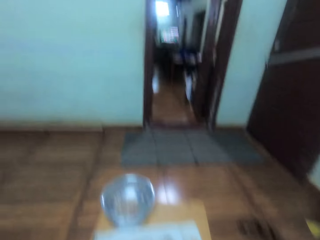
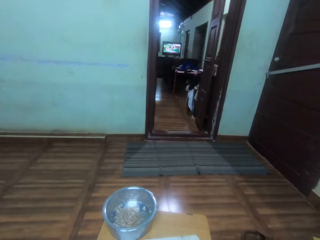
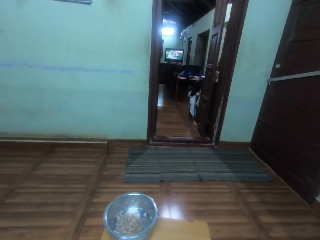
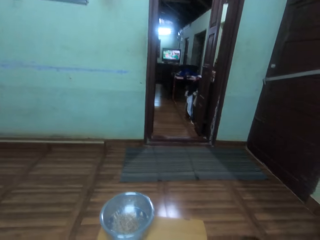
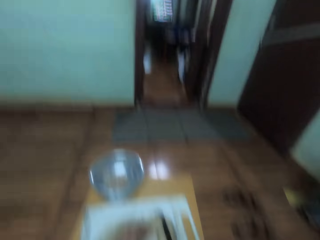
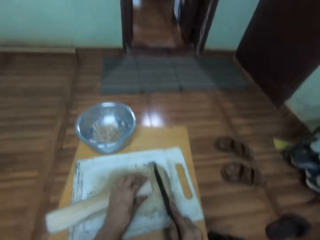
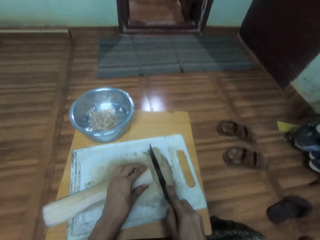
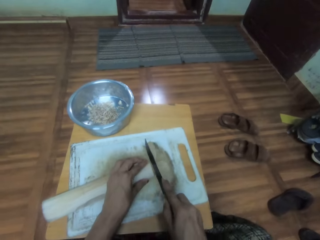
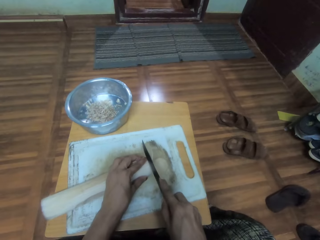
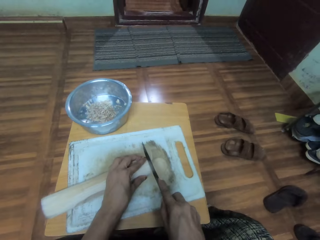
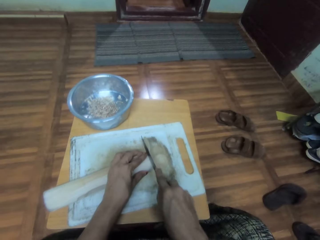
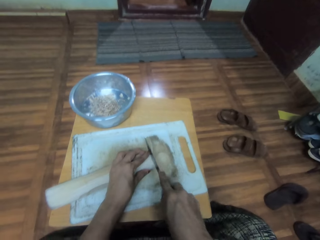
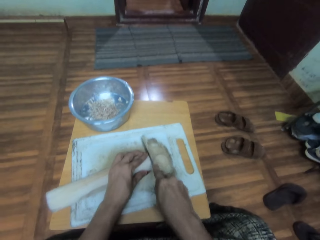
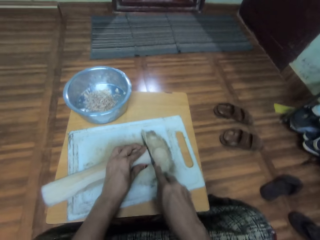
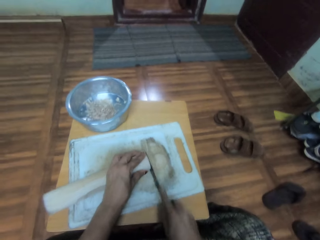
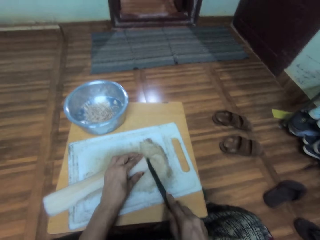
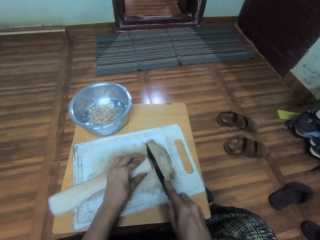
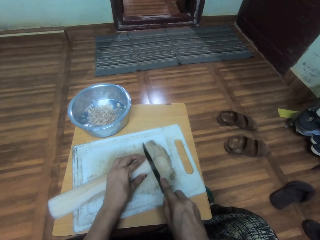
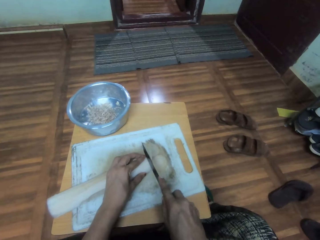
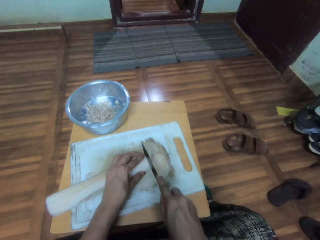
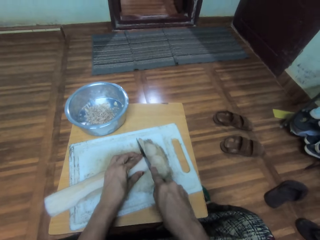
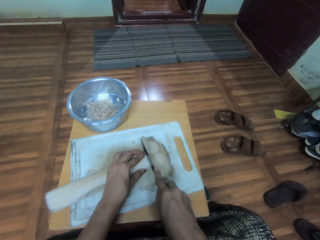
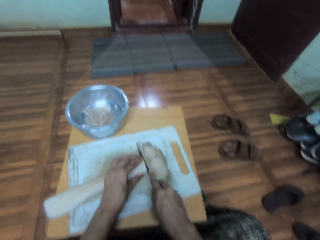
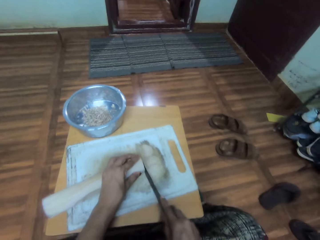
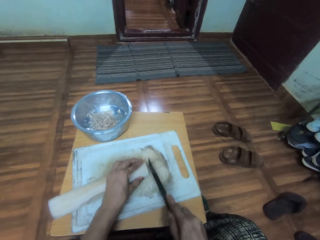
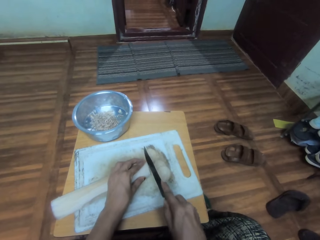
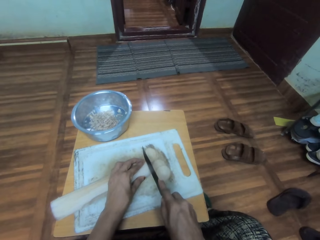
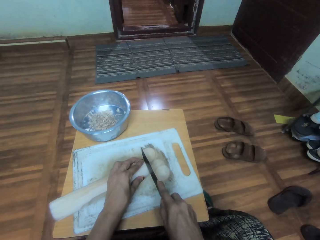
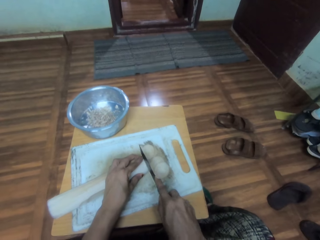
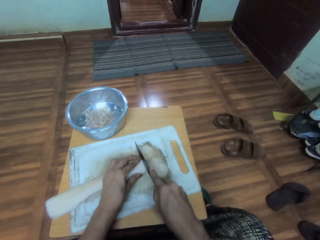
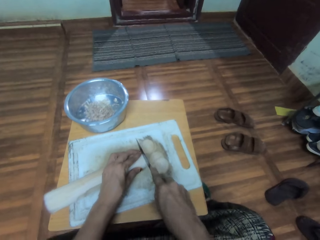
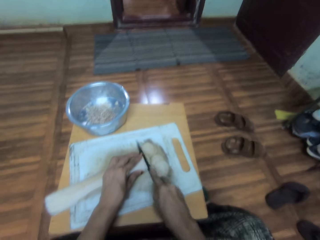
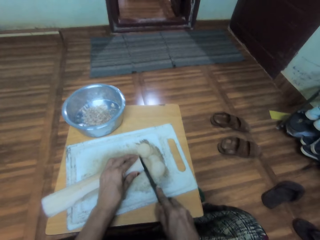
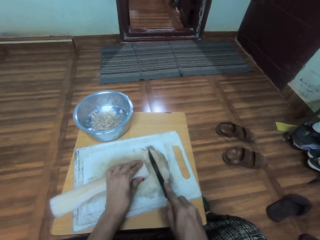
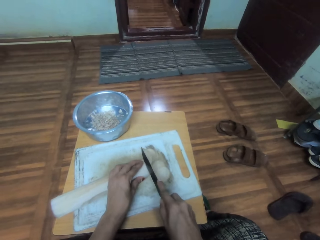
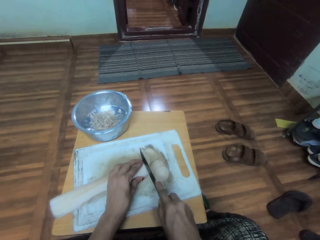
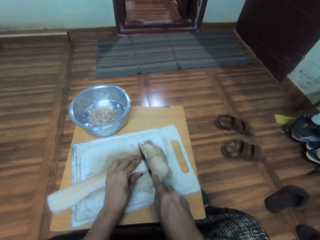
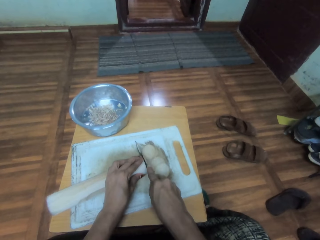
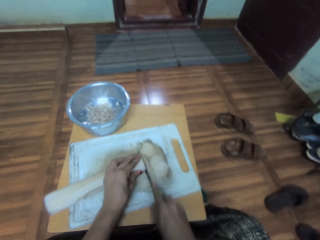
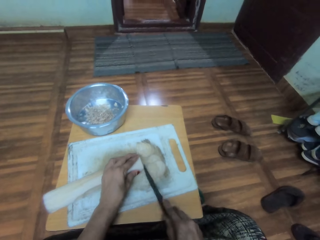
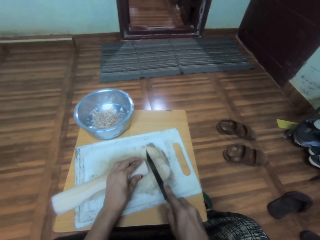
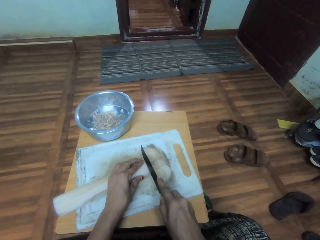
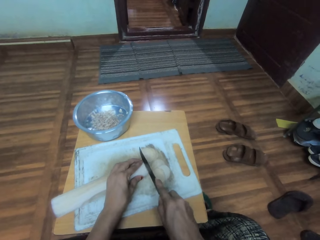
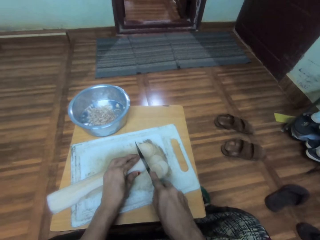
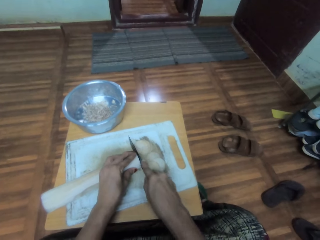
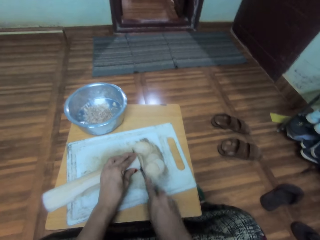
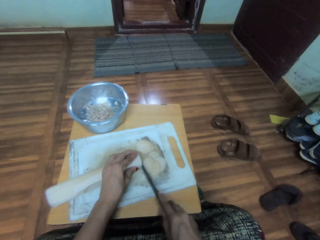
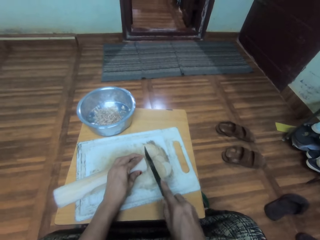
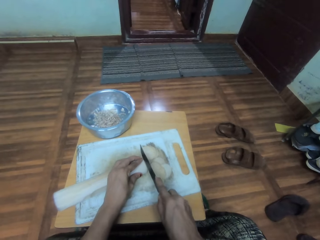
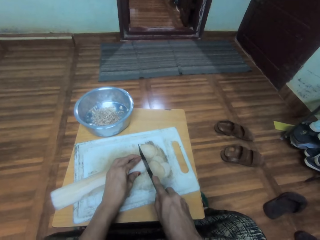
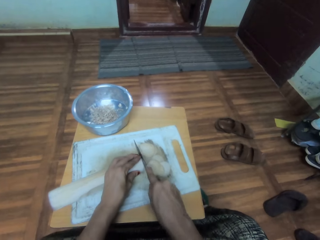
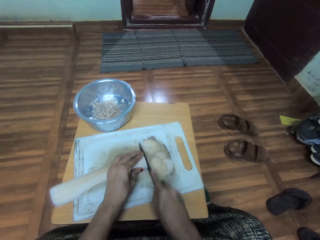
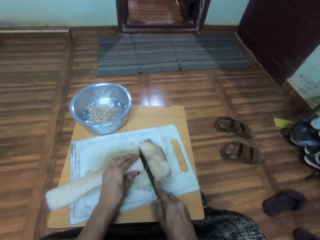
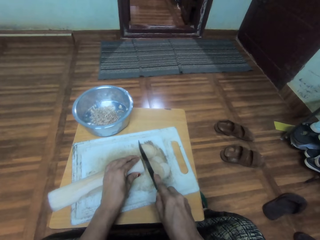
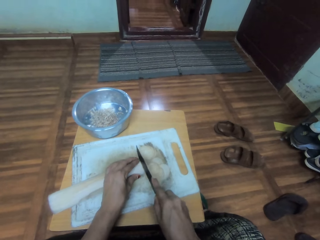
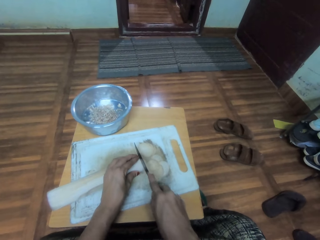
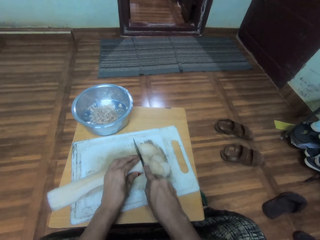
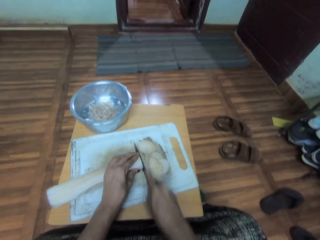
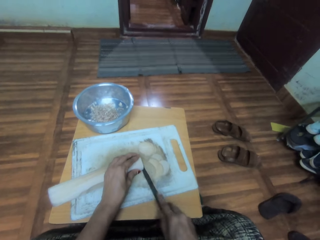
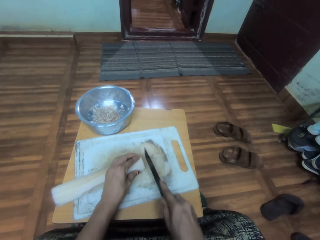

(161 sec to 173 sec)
The camera wearer turns around. They look around in the house. They slice cassava on a chopping board.

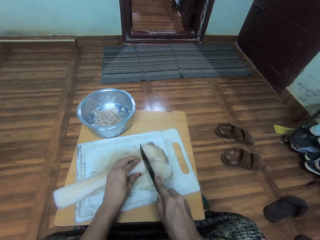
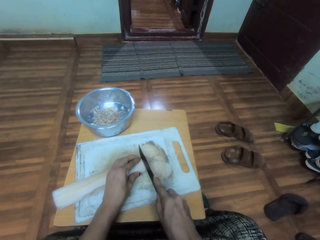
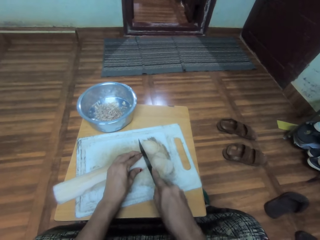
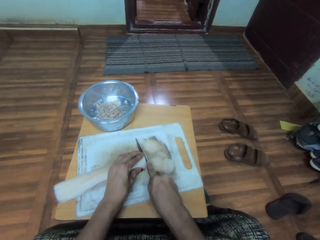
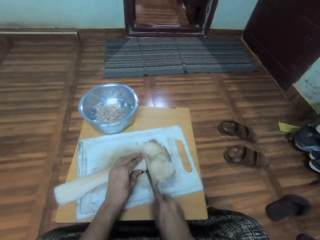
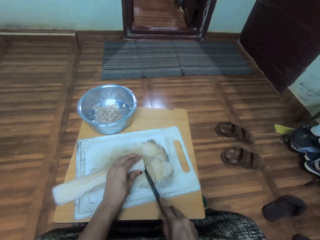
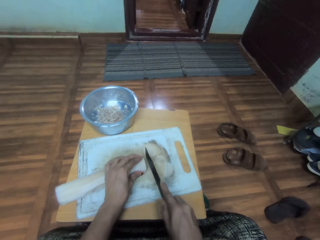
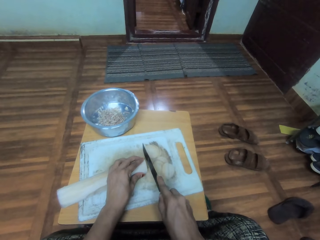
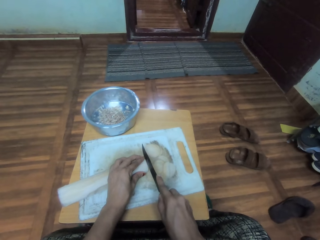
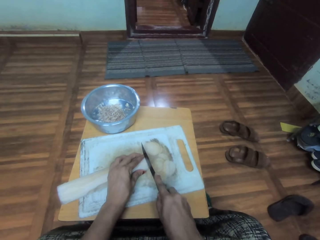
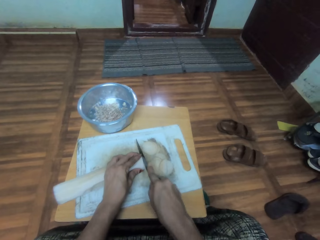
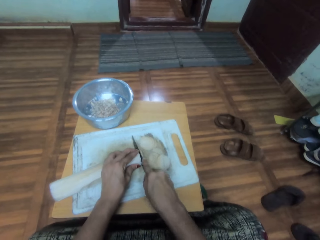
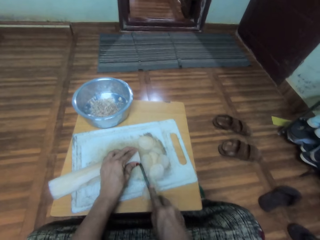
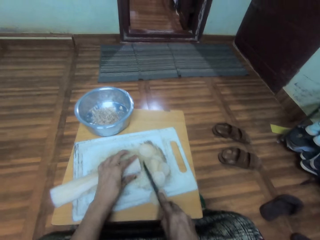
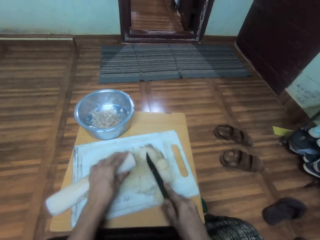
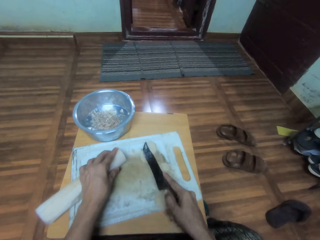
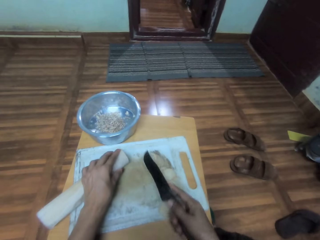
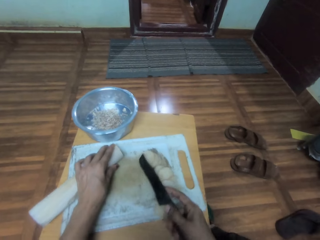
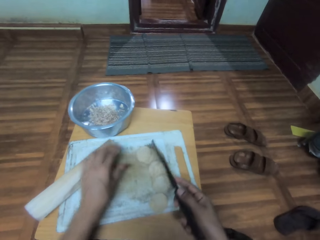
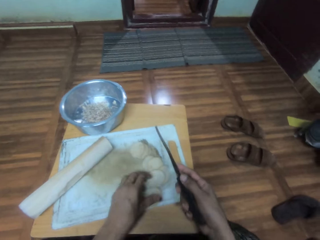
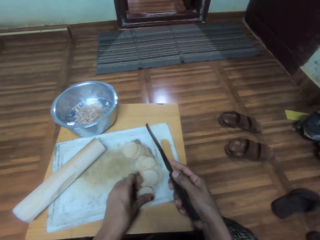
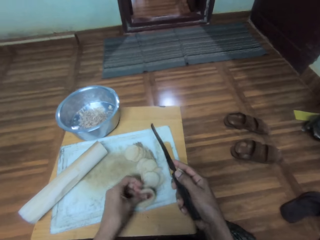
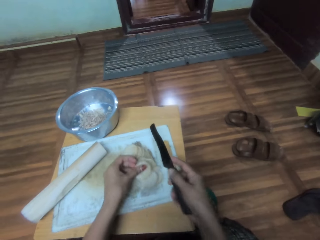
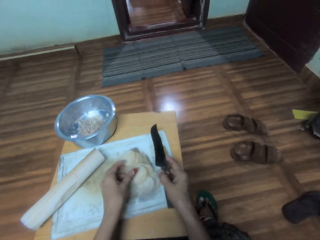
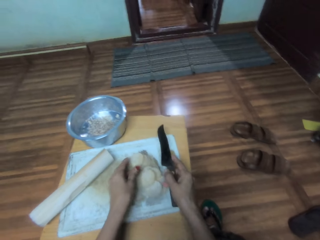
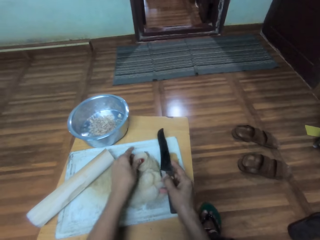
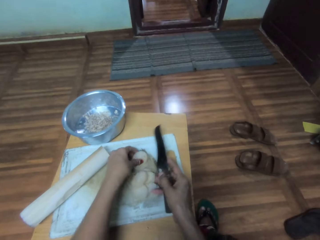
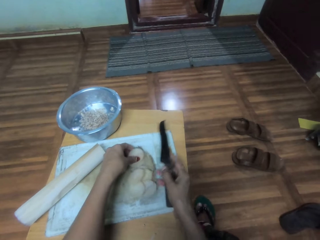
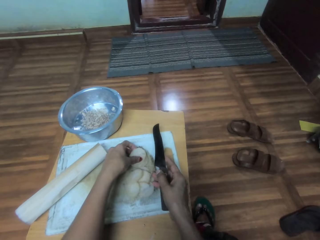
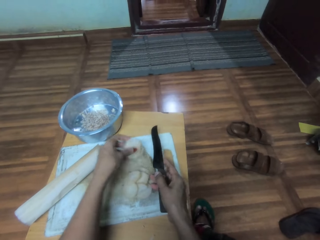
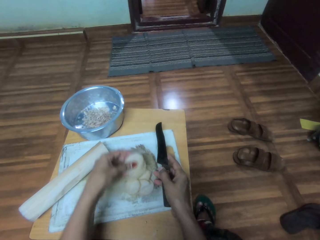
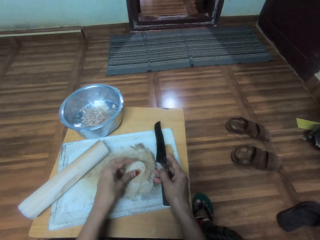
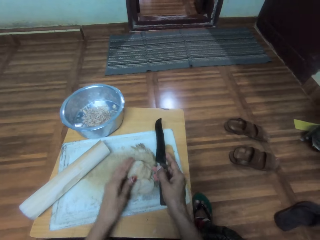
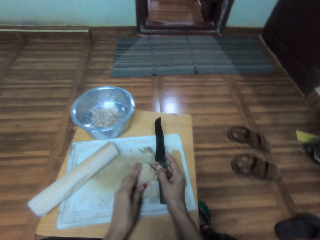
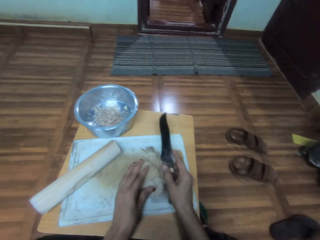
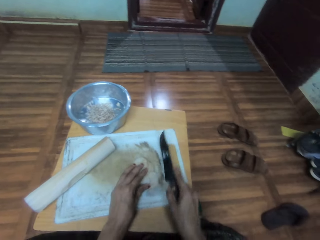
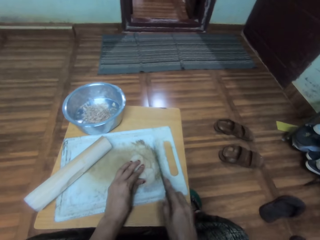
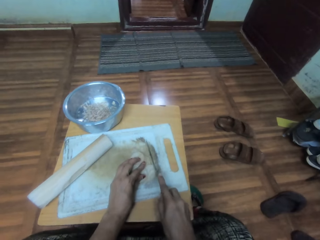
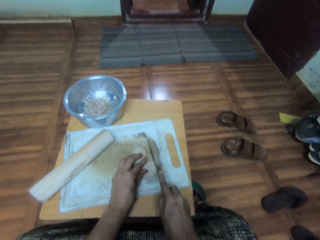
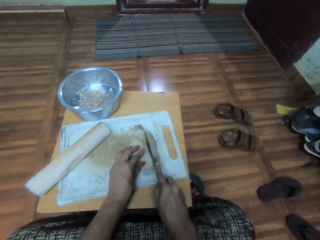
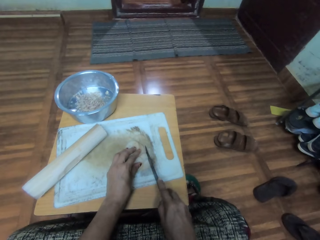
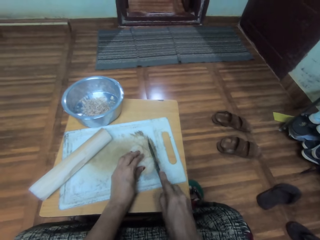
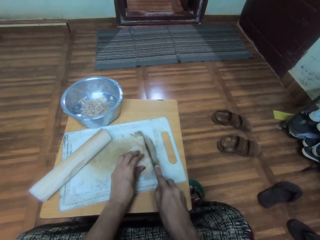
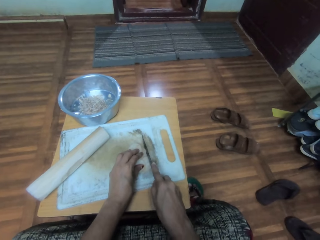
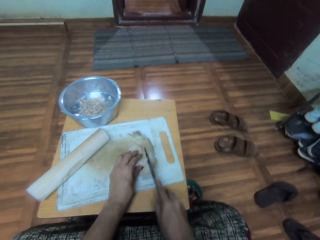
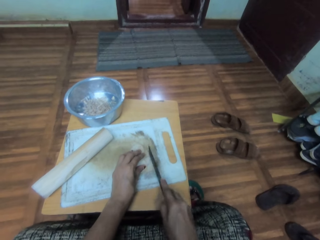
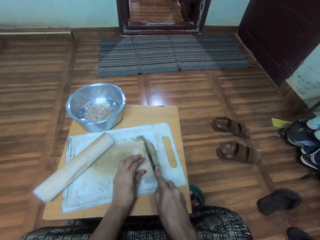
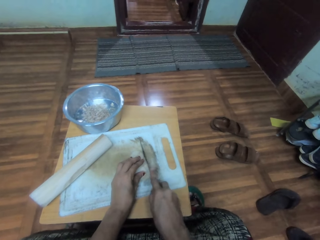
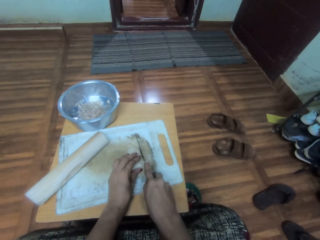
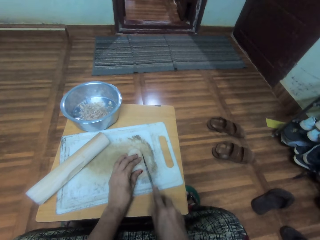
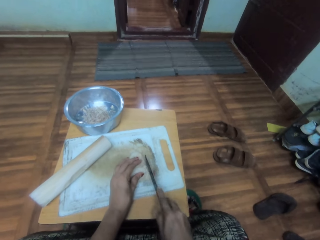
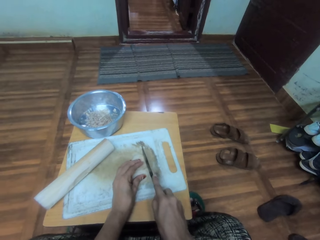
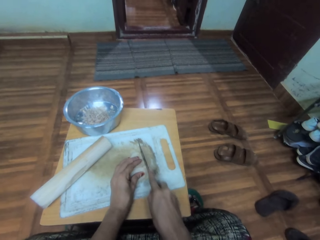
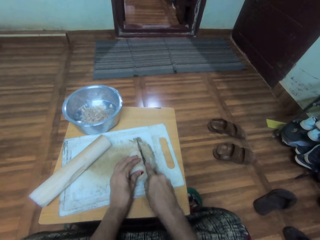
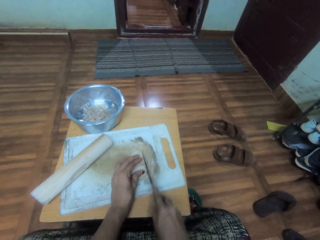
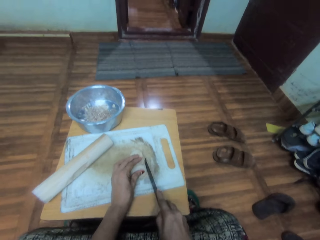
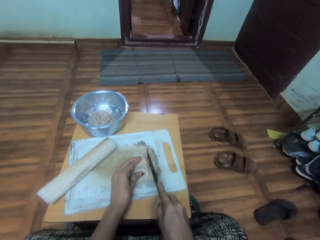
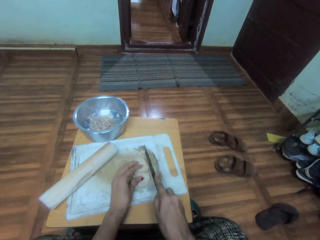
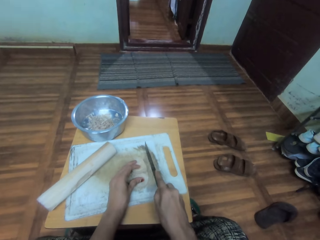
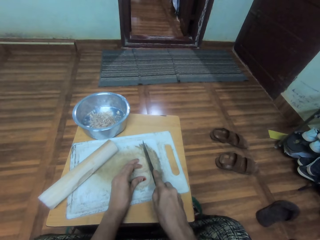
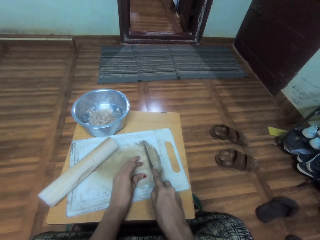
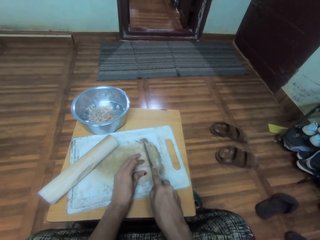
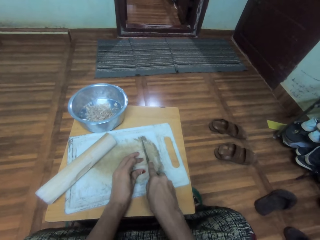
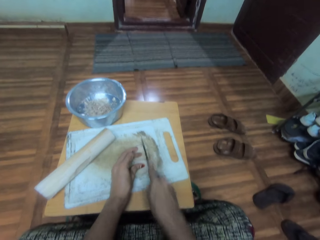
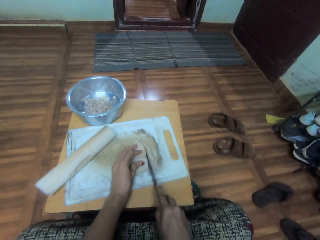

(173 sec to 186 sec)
The camera wearer adjusts cassava on the chopping board. They gather cassava pieces on the chopping board. They cut cassava slices into pieces.
